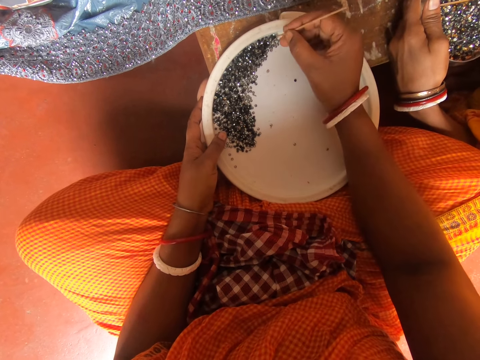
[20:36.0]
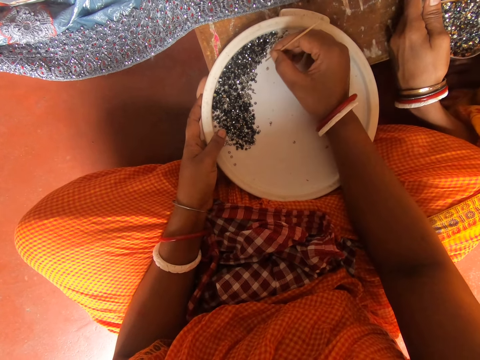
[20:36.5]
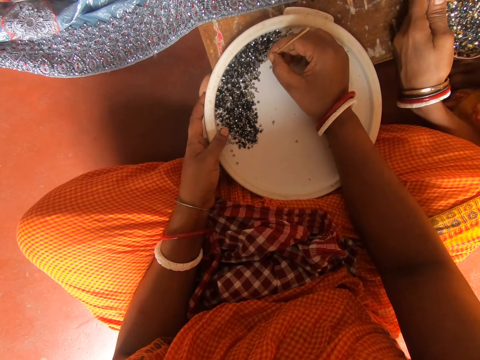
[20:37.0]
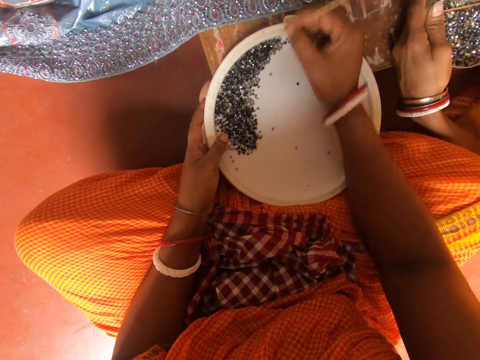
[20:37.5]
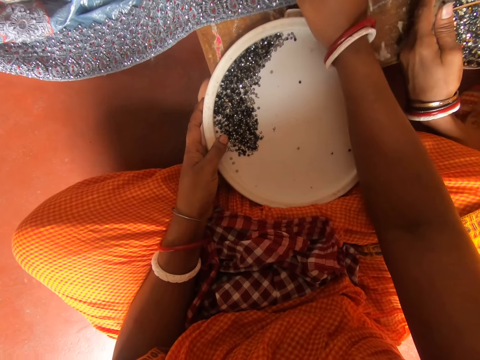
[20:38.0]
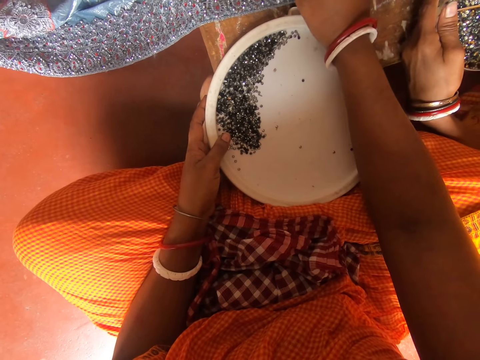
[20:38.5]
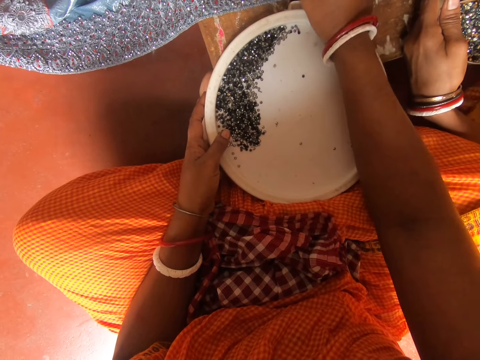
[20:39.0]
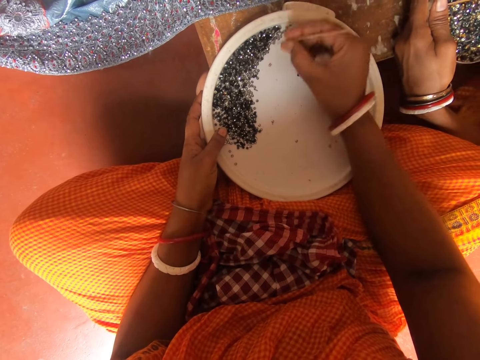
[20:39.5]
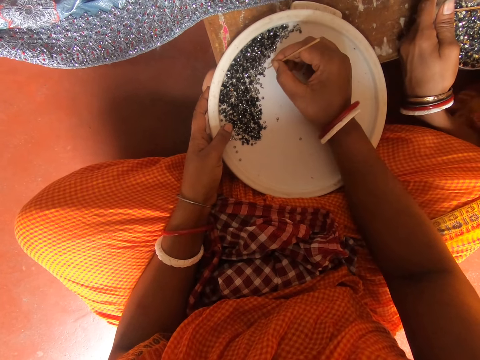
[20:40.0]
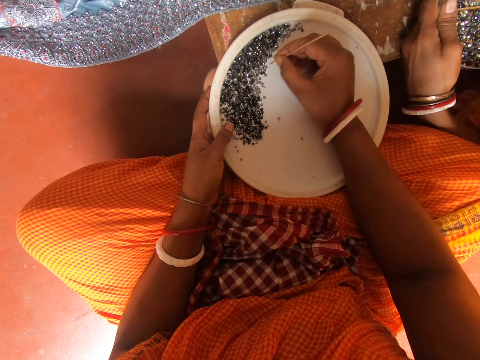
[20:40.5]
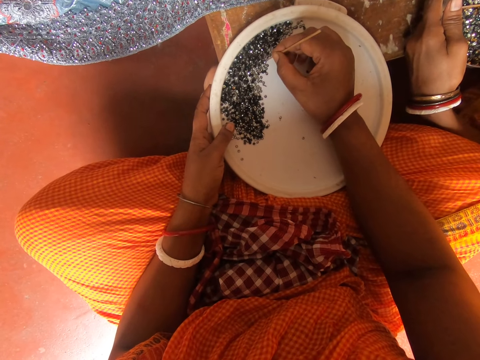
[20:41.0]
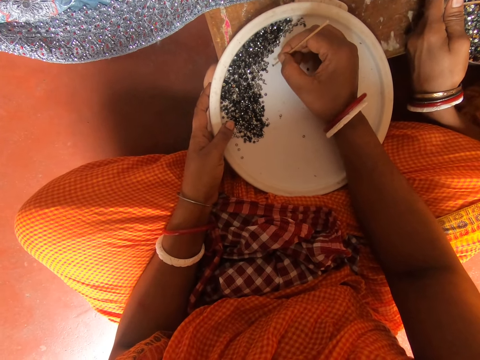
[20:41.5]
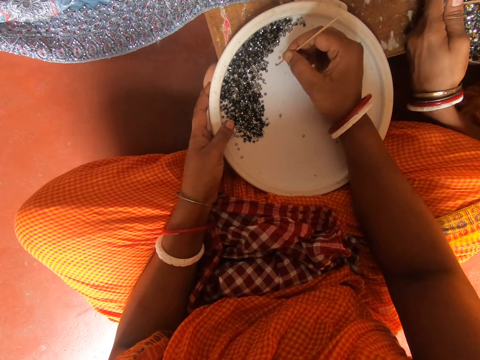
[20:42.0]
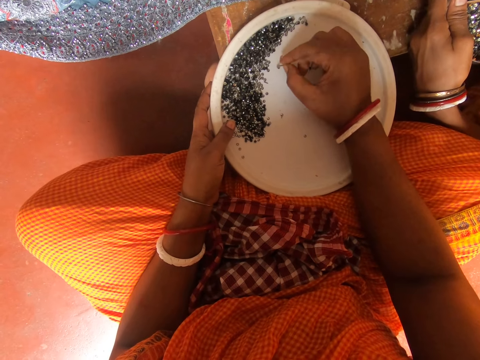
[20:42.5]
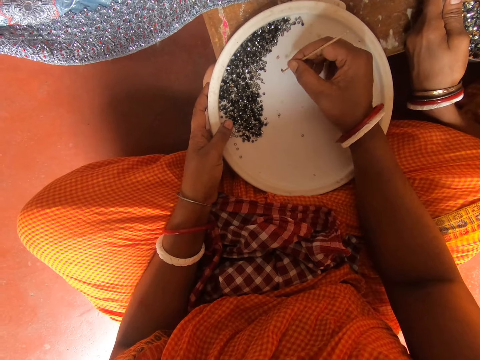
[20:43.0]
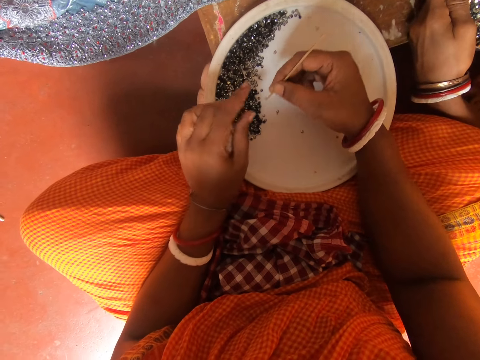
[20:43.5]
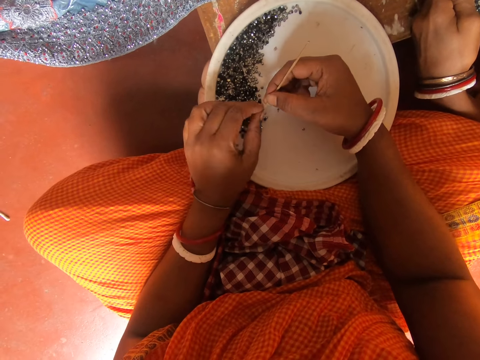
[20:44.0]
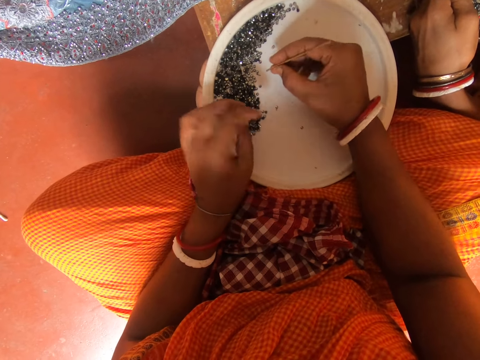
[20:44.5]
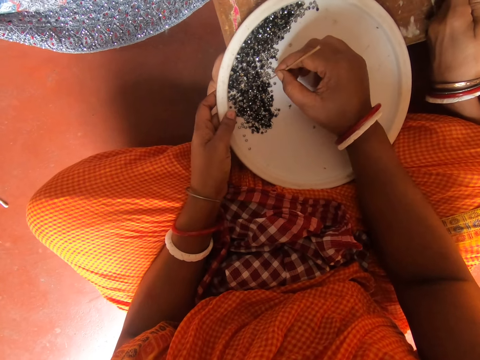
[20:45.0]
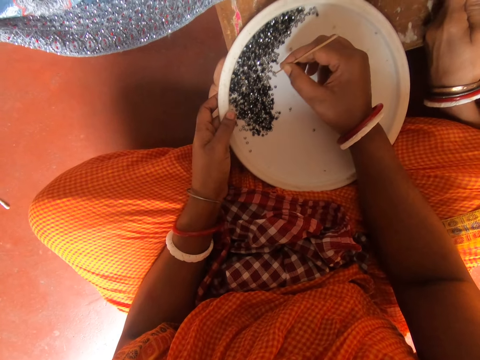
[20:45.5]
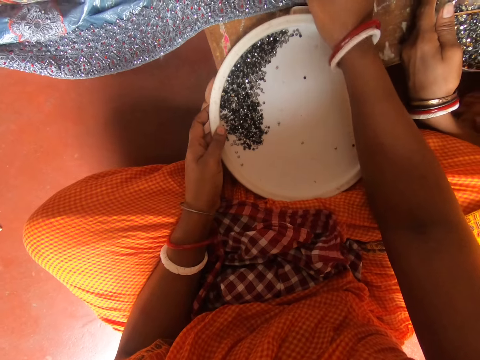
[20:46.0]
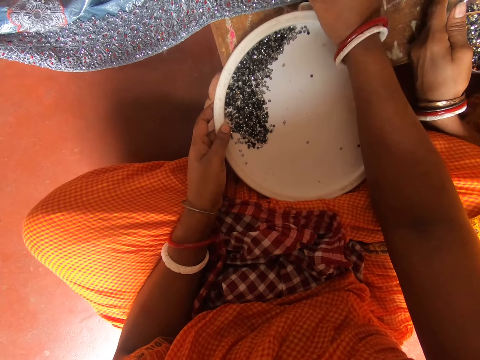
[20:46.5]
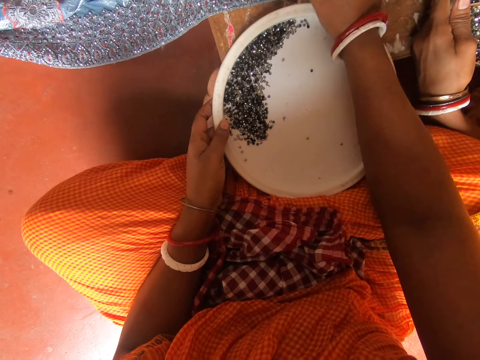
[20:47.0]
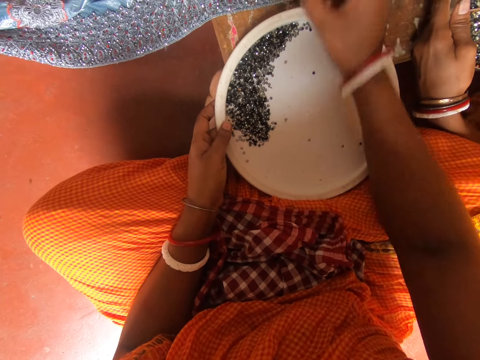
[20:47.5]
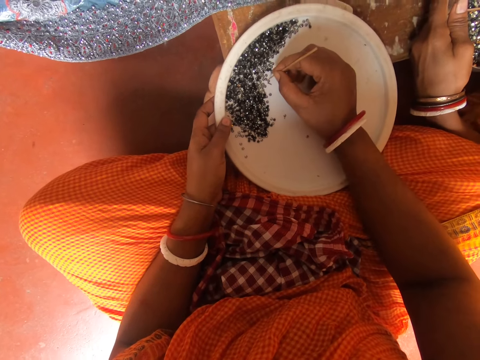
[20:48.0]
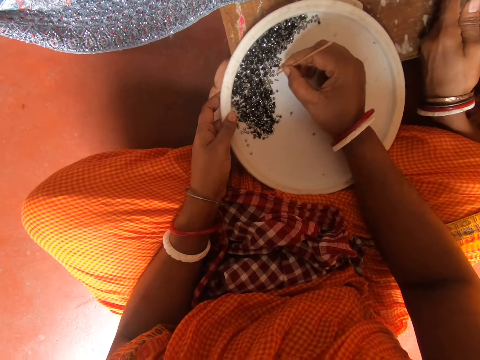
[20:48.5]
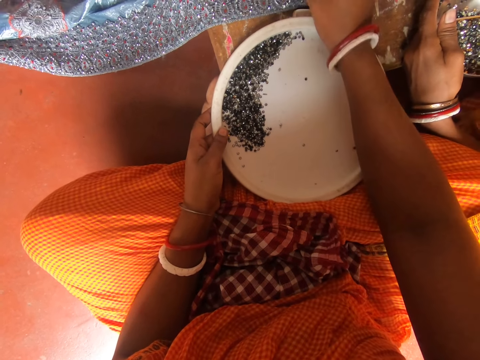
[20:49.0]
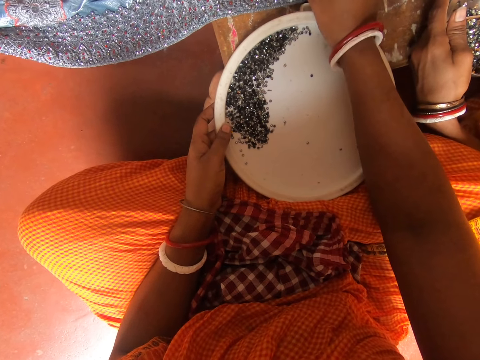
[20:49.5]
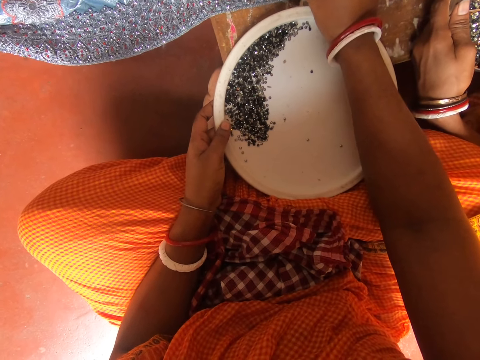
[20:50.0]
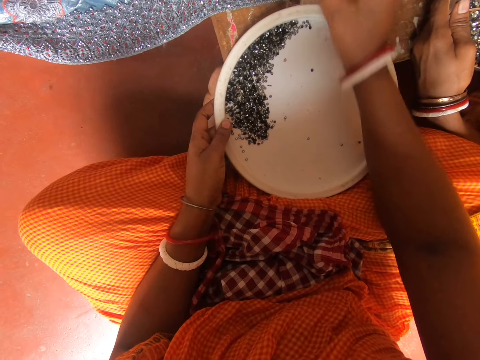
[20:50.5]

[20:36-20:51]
The camera wearer picks the piece of decorative glitter in the tray with a piece of stick. She decorates the piece of cloth with the decorative glitter in the tray. She picks the piece of decorative glitter in the tray with the piece of stick. She removes the piece of decorative glitter on the piece of stick with her left hand. She puts something on the lid. She picks the piece of decorative glitter in the tray with the piece of stick. She decorates the piece of cloth with the decorative glitter in the tray. She picks the piece of decorative glitter in the tray with the piece of stick. She decorates the piece of cloth with the decorative glitter in the tray.

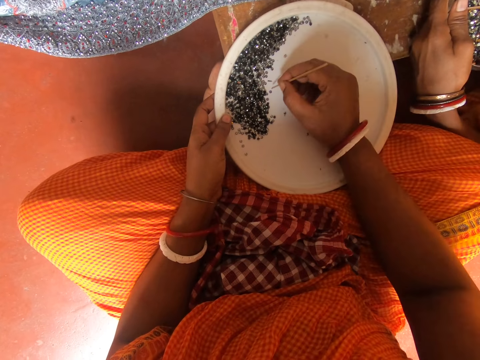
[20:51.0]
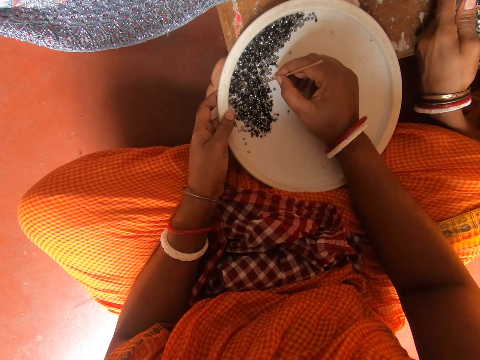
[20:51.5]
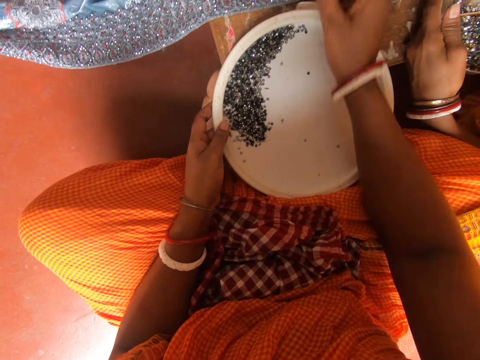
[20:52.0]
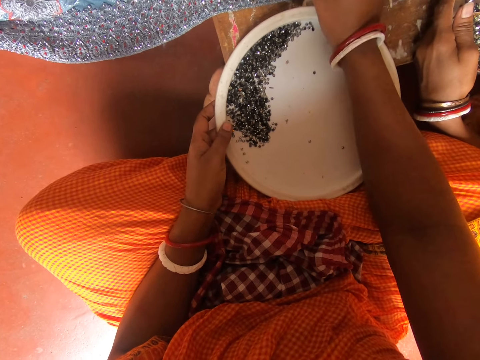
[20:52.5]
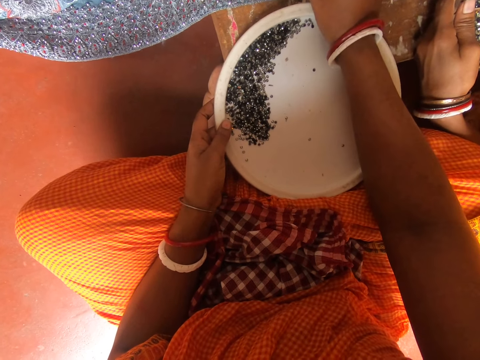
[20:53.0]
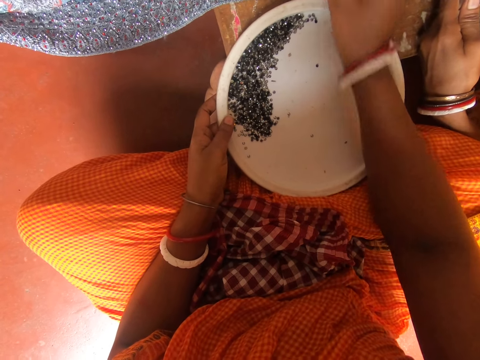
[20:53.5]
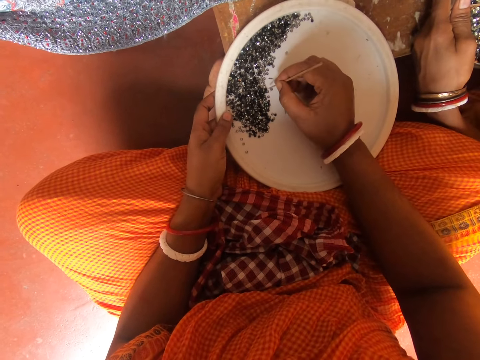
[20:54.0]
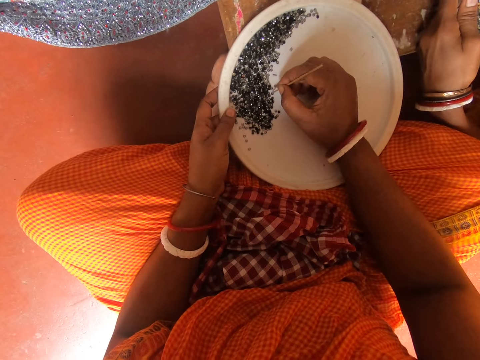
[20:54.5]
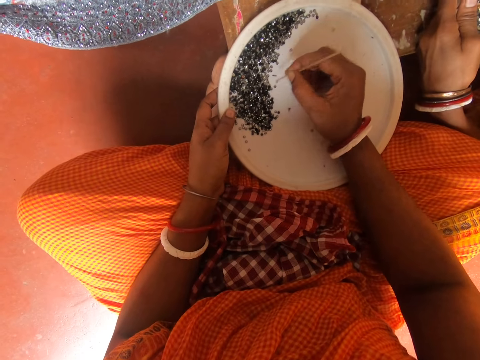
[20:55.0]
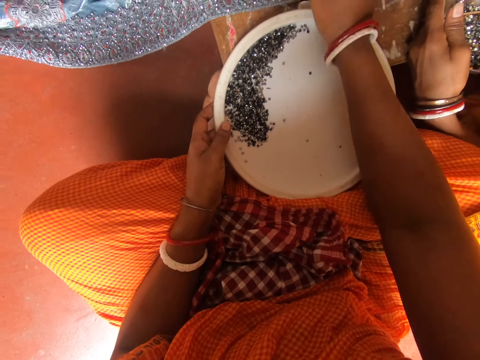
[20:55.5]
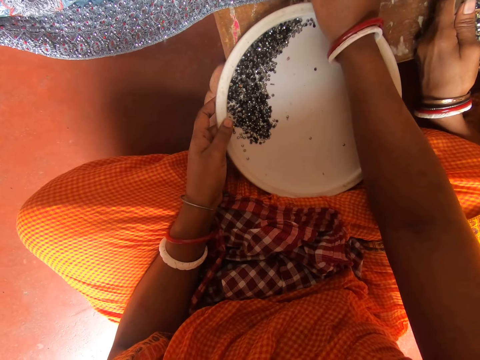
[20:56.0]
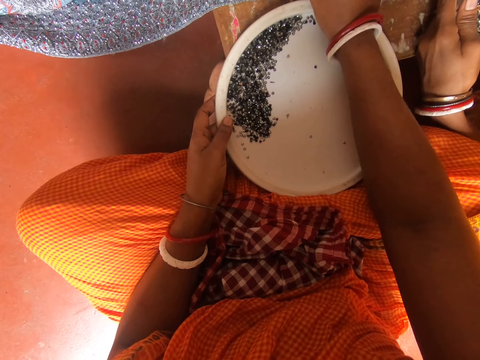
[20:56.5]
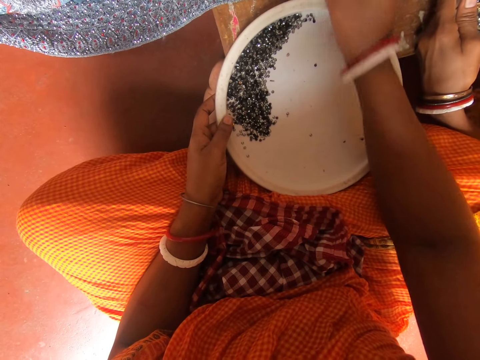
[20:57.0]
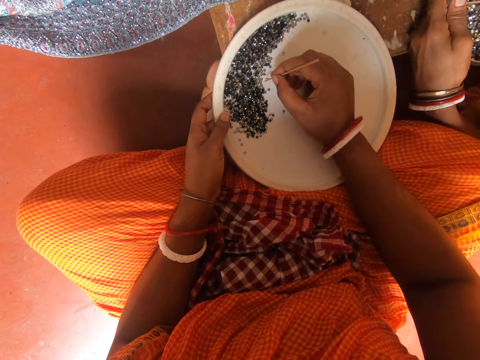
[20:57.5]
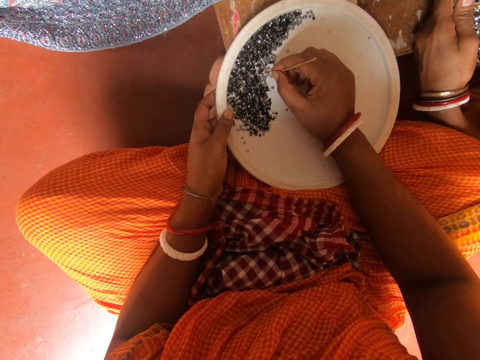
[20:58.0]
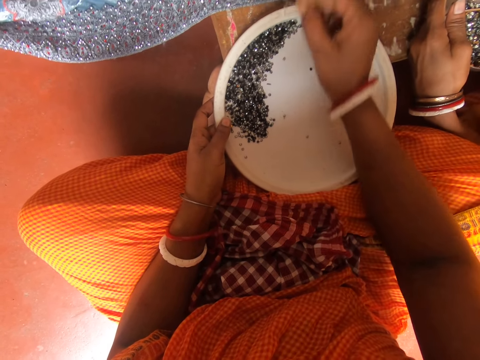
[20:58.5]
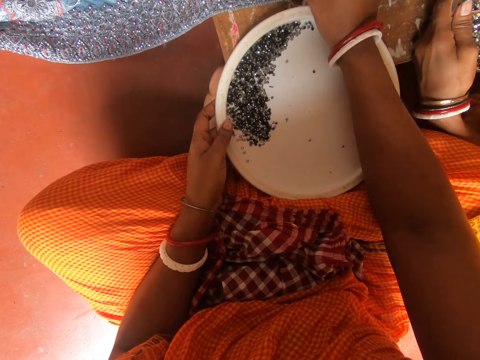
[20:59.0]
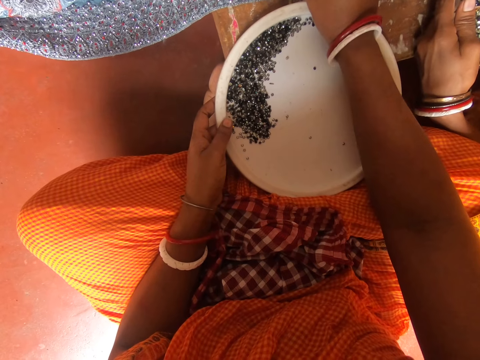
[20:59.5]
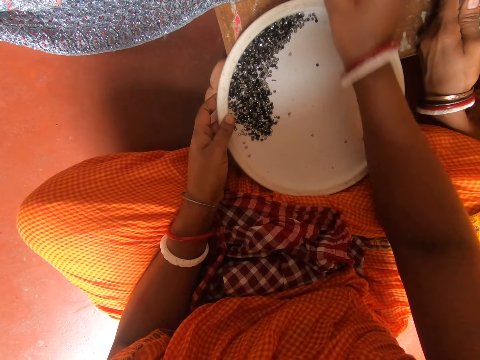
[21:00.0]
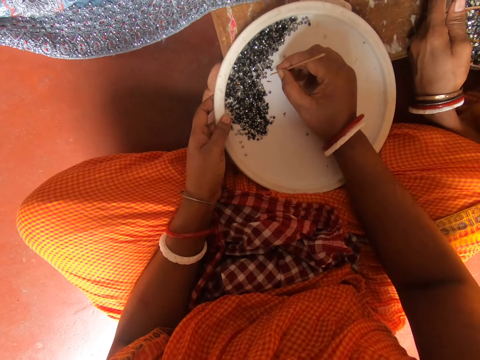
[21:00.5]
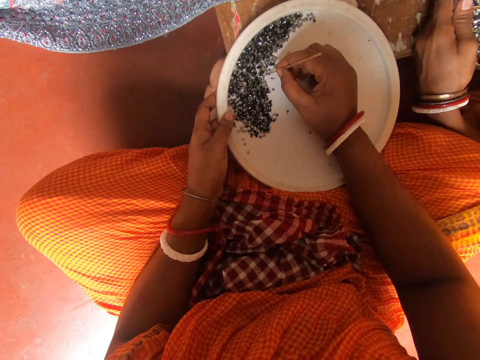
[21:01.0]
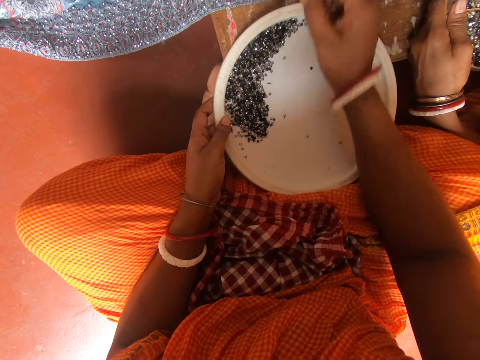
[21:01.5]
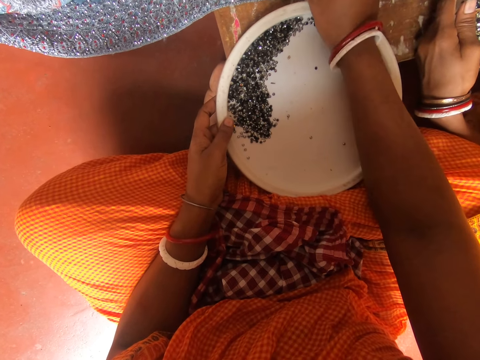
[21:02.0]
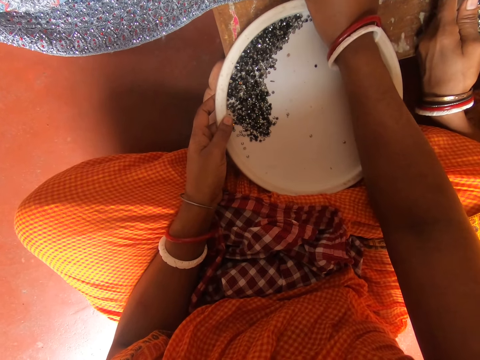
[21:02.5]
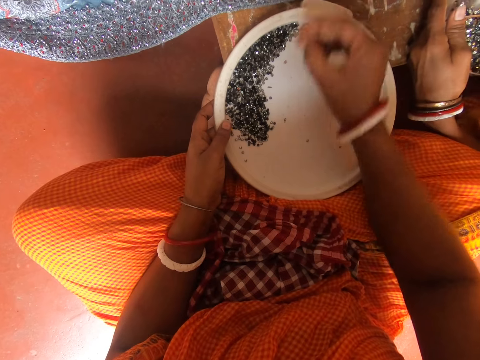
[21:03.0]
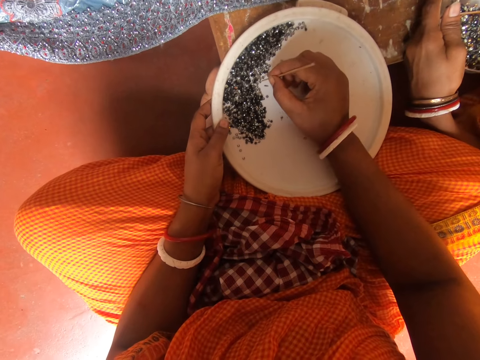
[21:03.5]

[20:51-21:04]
The camera wearer picks the piece of decorative glitter in the tray with a piece of stick. They decorate the piece of cloth with the decorative glitter in the tray. They pick the piece of decorative glitter in the tray with the piece of stick. They decorate the piece of cloth with the decorative glitter in the tray. They pick the piece of decorative glitter in the tray with the piece of stick. They decorate the piece of cloth with the decorative glitter in the tray. They pick the piece of decorative glitter in the tray with the piece of stick. They decorate the piece of cloth with the decorative glitter in the tray.
